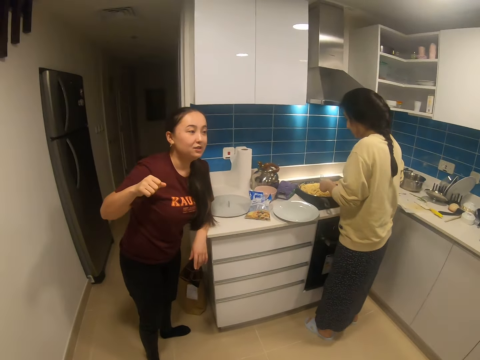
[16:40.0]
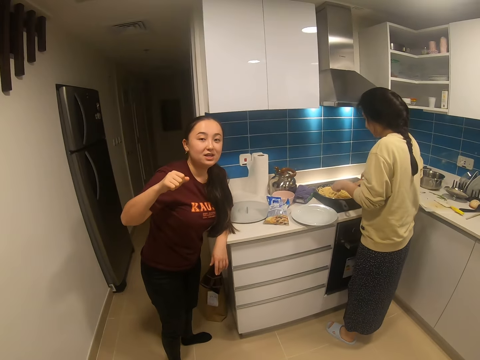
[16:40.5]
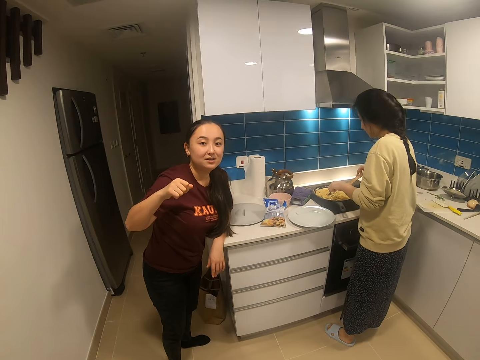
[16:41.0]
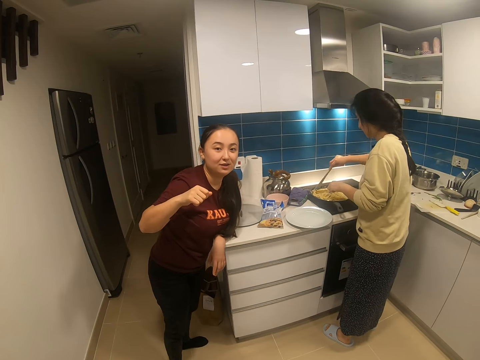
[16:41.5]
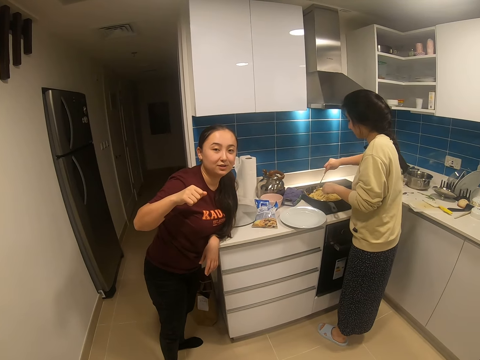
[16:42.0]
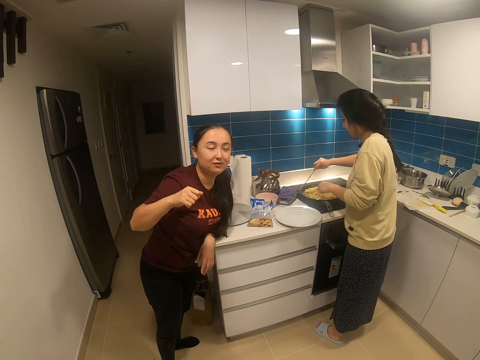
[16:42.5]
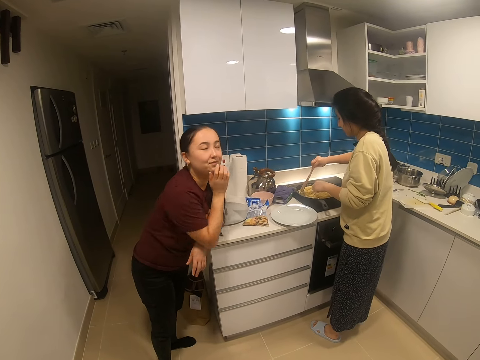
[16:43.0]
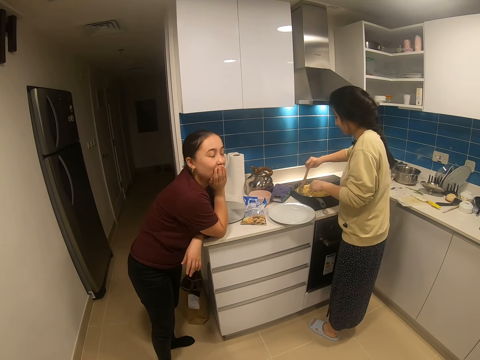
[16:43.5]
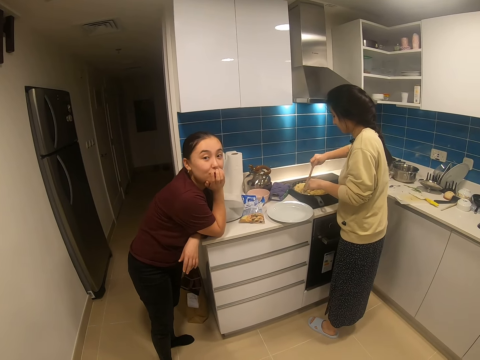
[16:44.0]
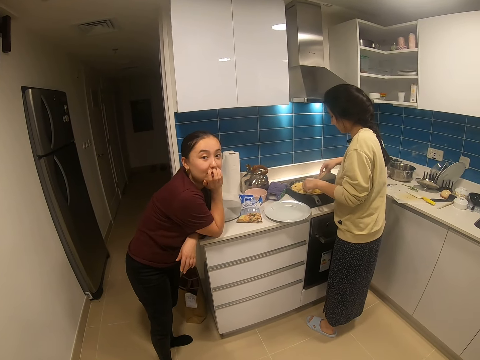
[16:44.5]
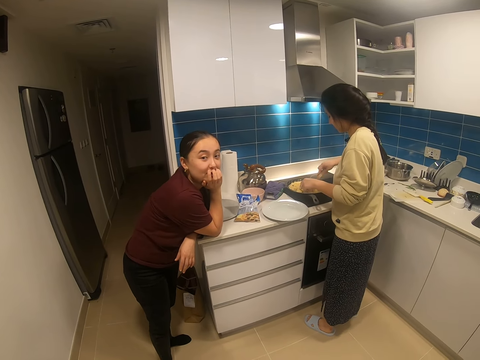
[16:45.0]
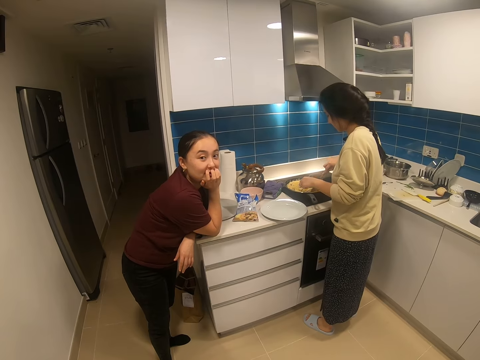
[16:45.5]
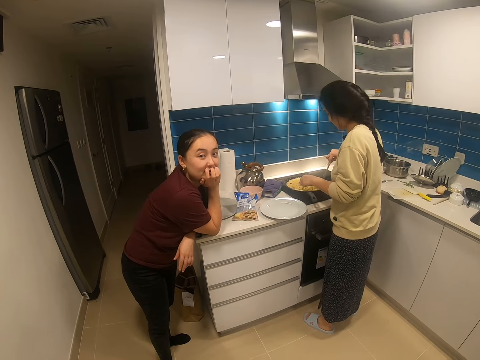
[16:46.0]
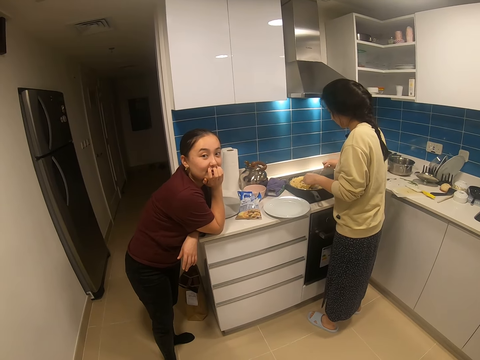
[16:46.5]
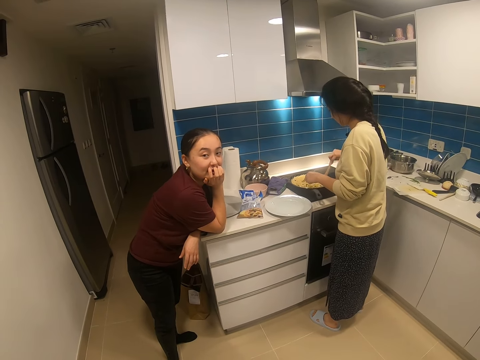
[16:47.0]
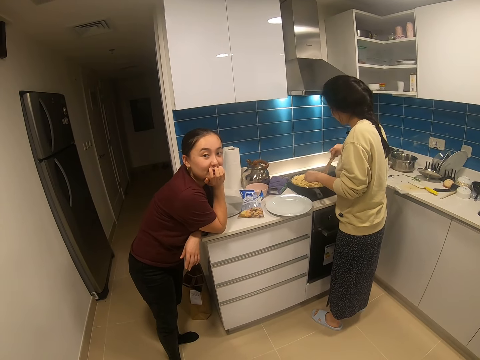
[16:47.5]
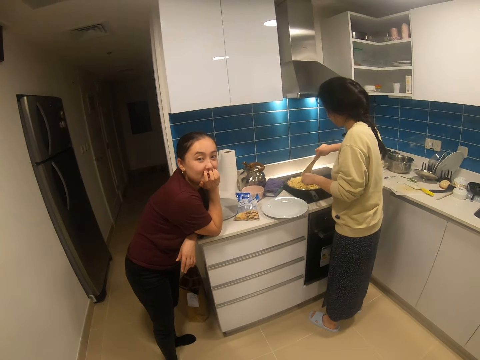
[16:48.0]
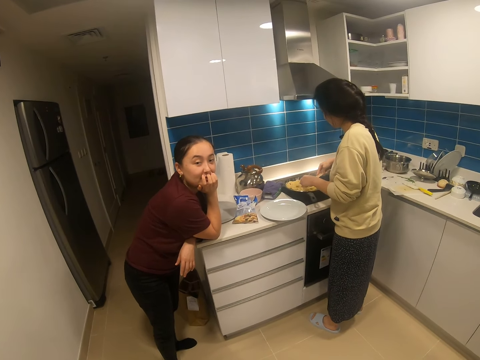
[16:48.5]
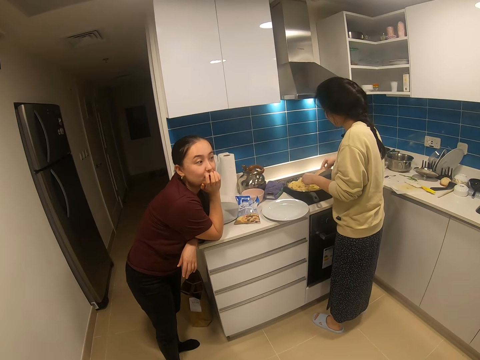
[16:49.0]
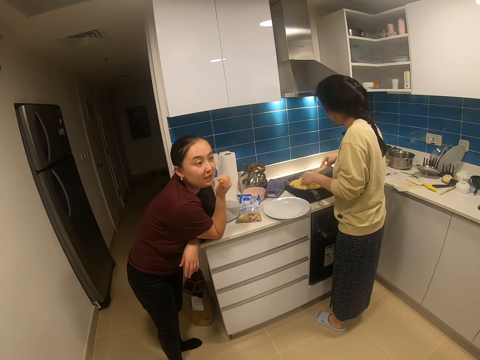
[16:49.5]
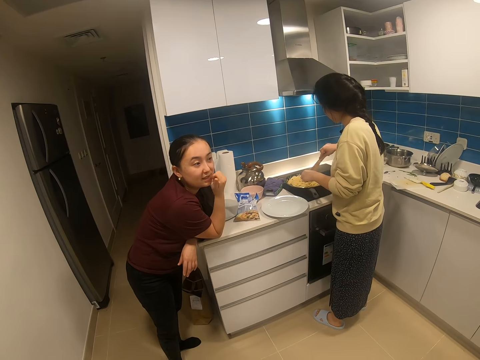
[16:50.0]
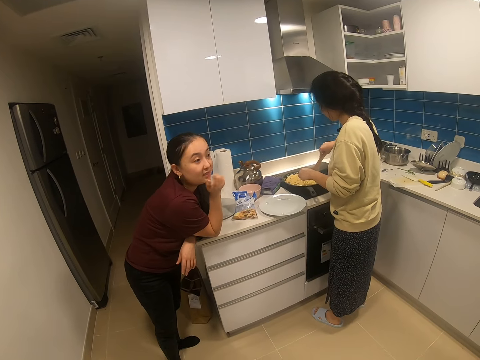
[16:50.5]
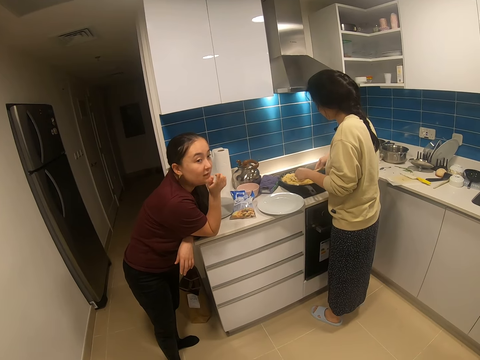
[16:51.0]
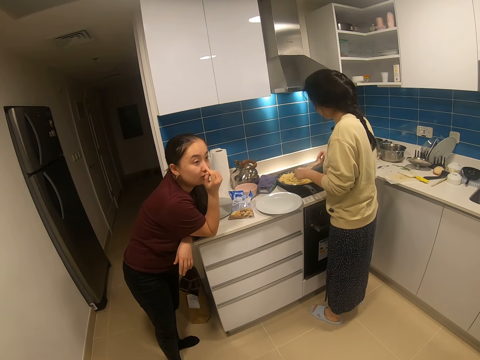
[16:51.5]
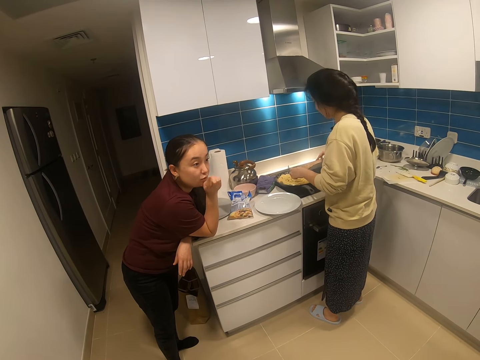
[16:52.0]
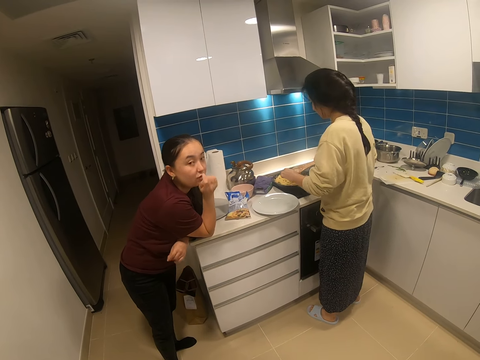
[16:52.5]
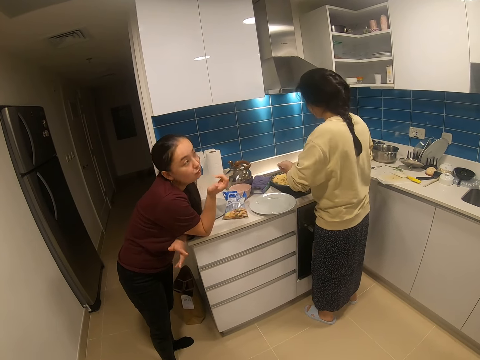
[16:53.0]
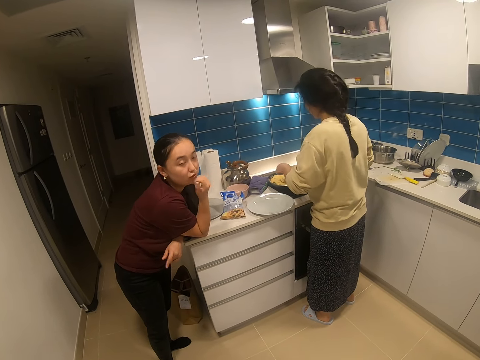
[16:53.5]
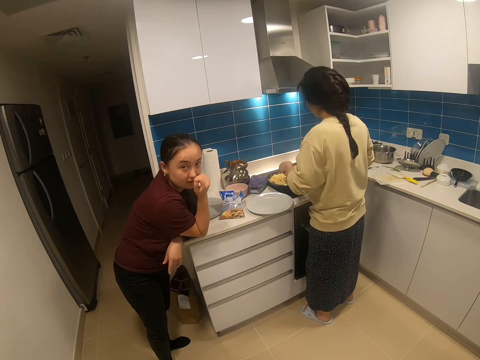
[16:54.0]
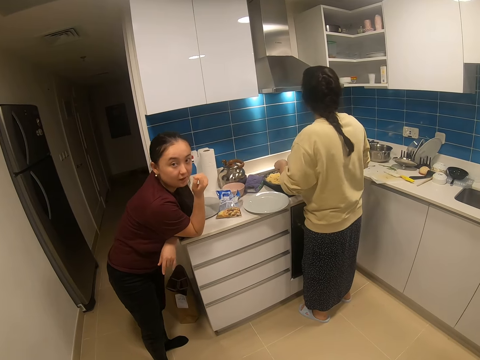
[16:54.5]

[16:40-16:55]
The camera wearer dialogues with a woman. Another woman moves her right hand backwards and gestures at the camera wearer. The first woman stirs spaghetti in a frying pan. The other woman looks at the camera wearer and holds her right chin. The first woman stirs the spaghetti in the frying pan. The other woman looks at the camera wearer. The first woman stirs the spaghetti in the frying pan. The other woman gestures at the camera wearer. The first woman stirs the spaghetti in the frying pan. The other woman gestures at the camera wearer. The first woman stirs the spaghetti in the frying pan. The other woman gestures at the camera wearer.

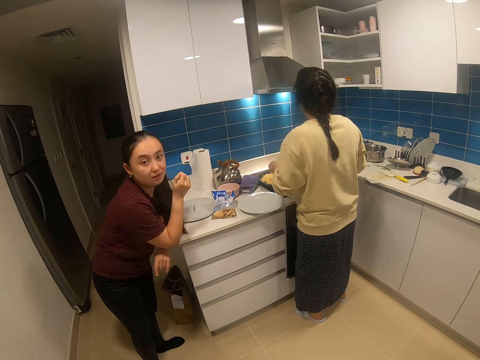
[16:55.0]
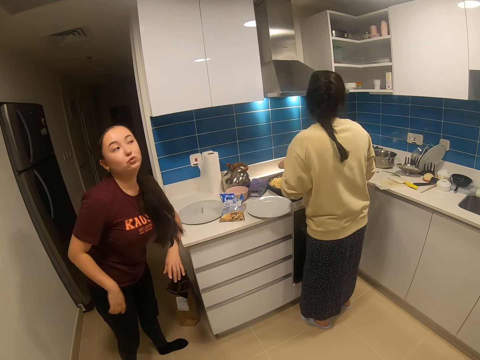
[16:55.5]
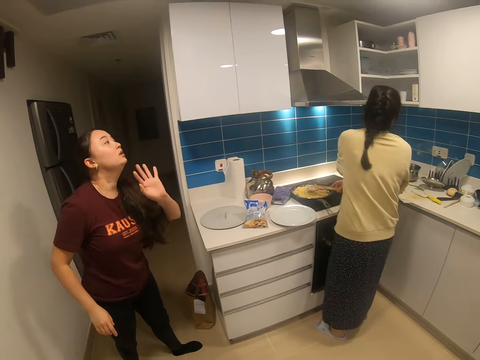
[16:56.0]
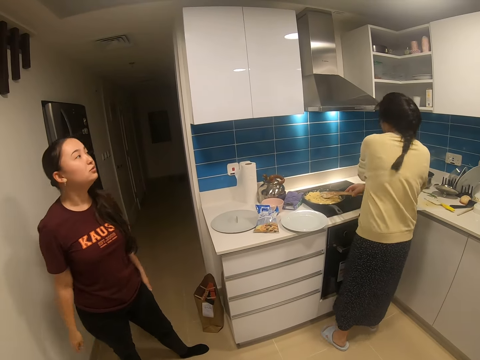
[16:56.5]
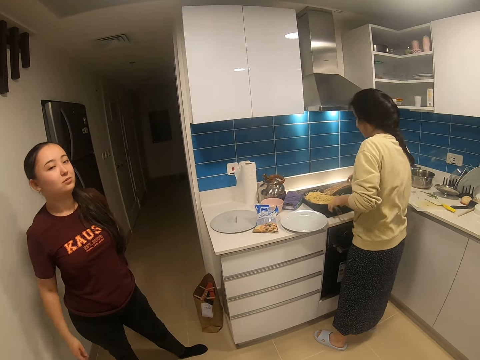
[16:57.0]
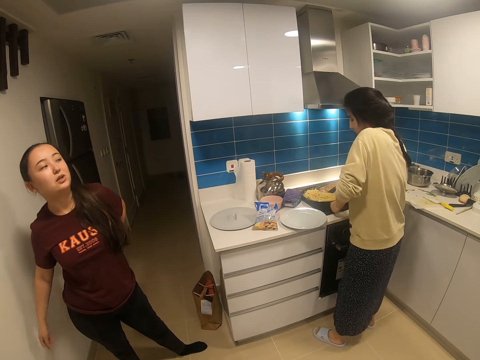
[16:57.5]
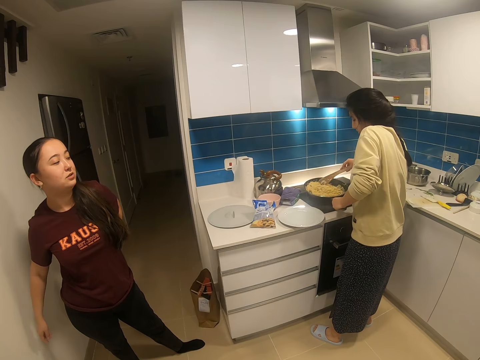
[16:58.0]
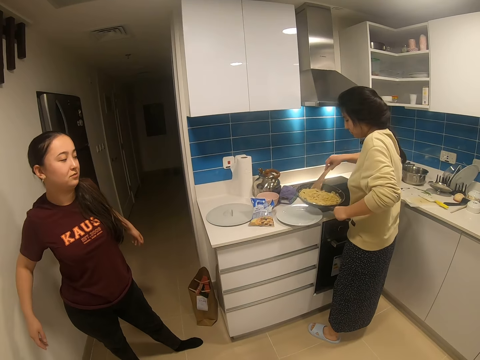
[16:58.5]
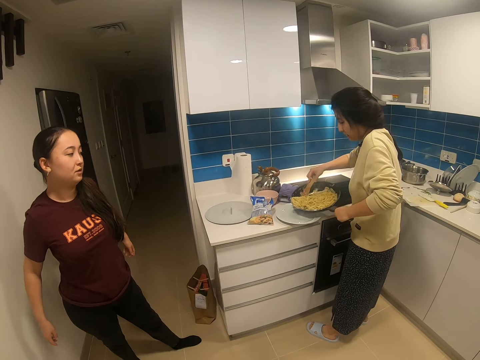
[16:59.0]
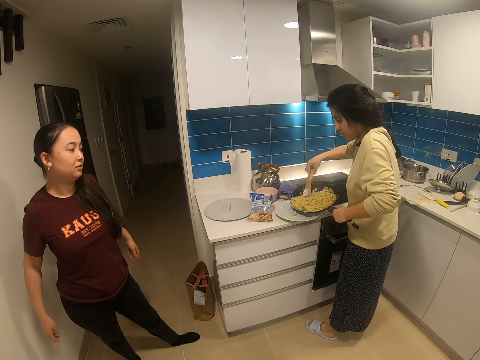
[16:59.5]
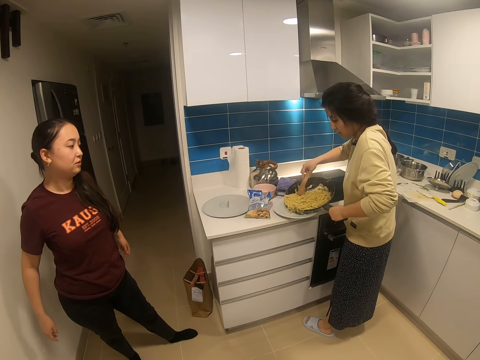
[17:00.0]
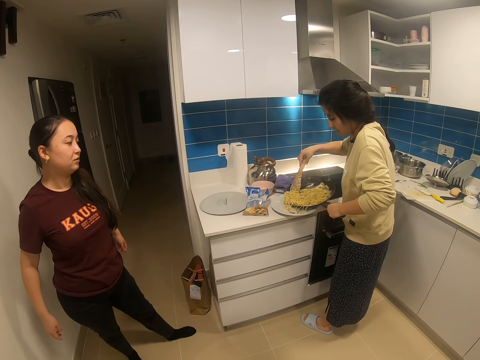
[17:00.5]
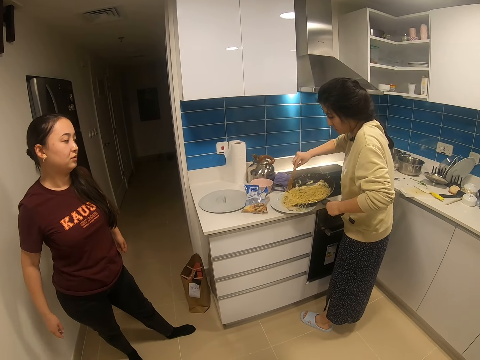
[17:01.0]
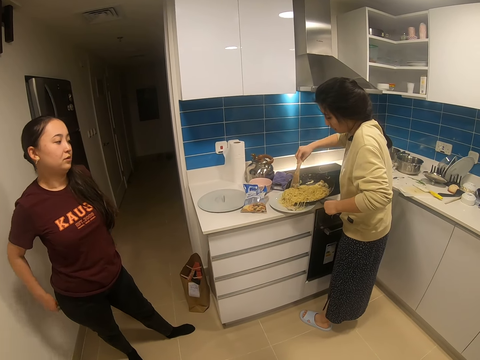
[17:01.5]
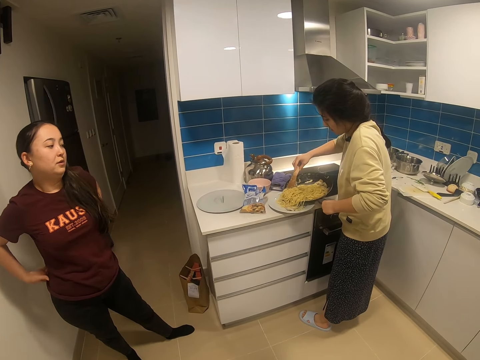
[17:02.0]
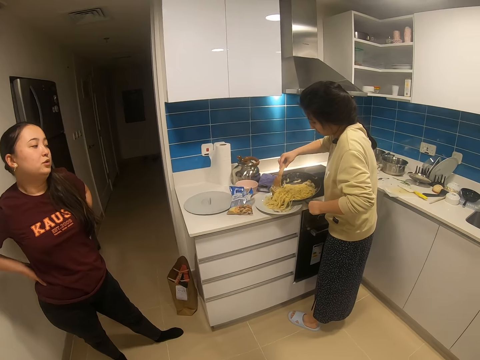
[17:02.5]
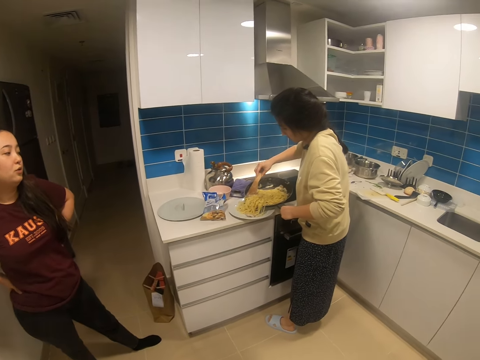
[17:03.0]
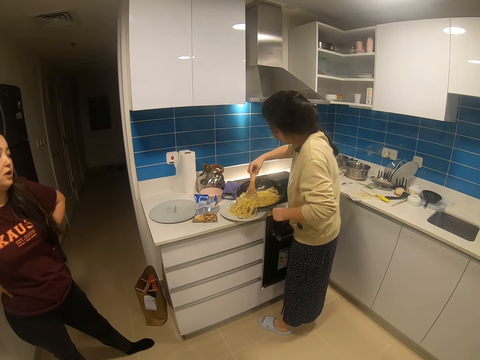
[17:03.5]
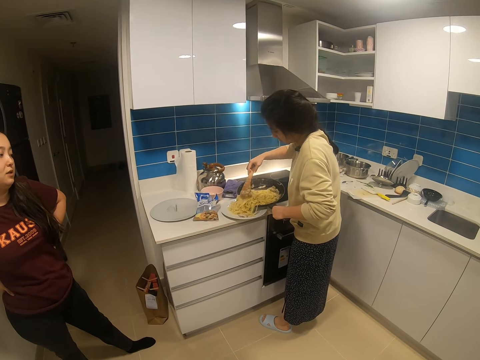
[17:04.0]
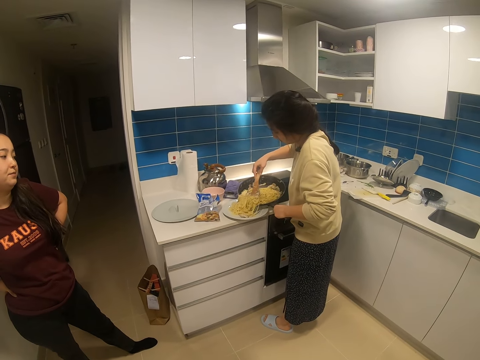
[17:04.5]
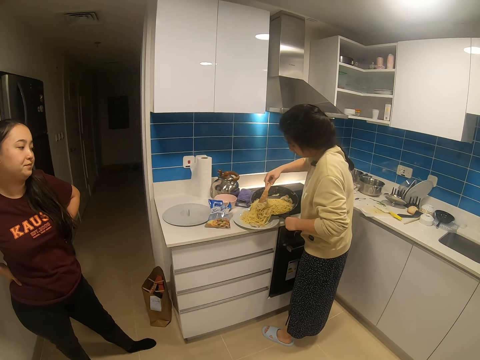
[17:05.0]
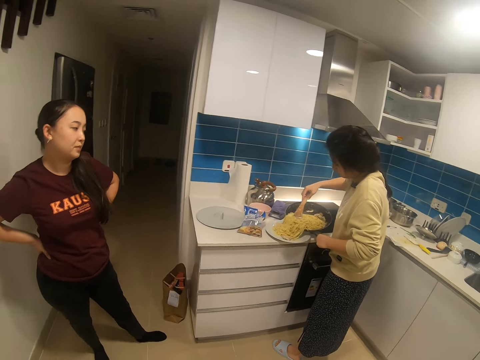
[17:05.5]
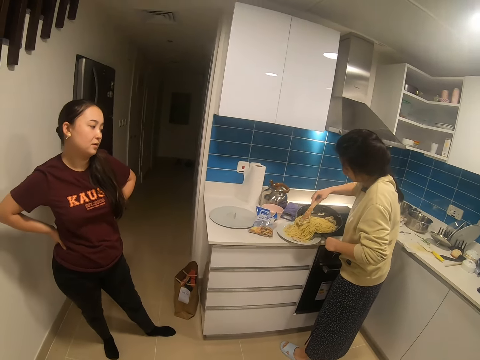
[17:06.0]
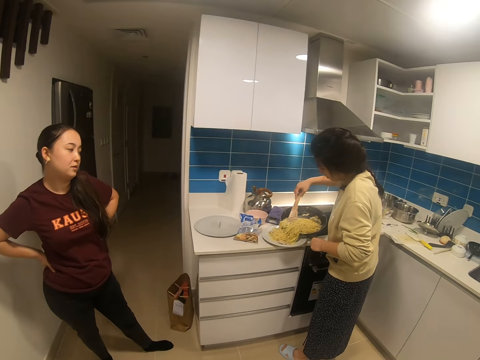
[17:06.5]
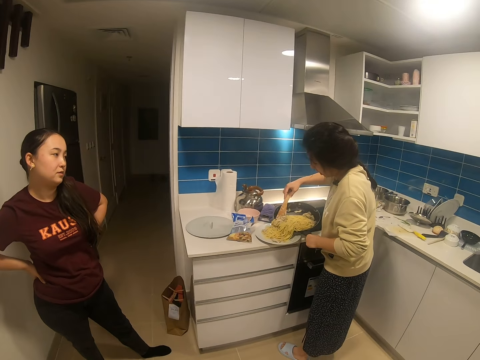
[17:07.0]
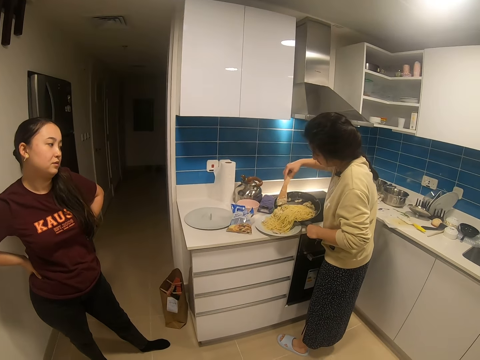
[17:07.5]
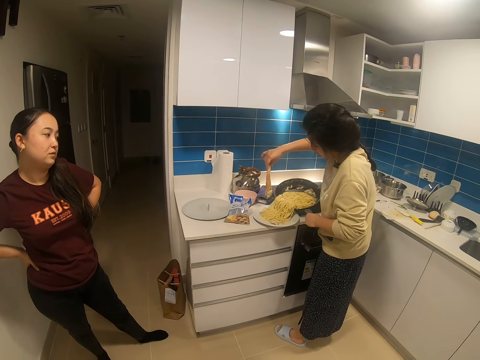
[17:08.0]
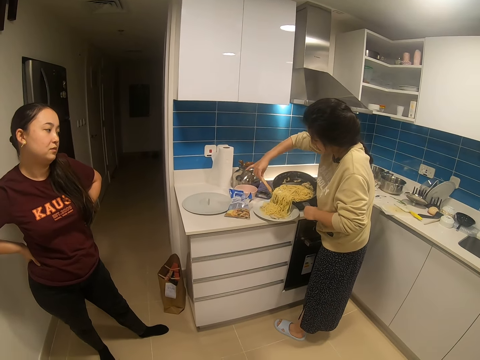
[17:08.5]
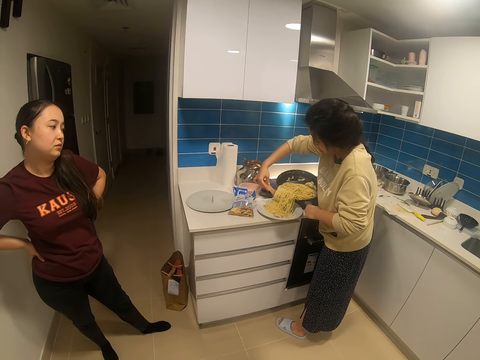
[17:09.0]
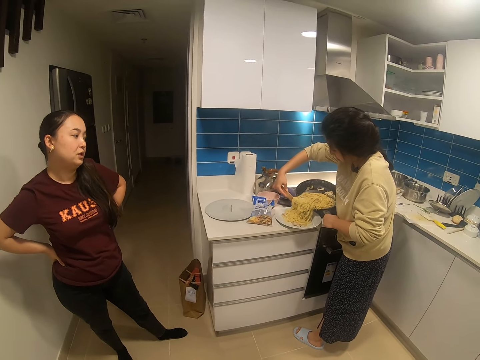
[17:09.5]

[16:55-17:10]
A woman stands and gestures at the camera wearer. Another woman lifts a frying pan from a cooker and pours the spaghetti into a plate with a wooden spoon. The first woman stares at the other woman. The other woman pours the spaghetti into the plate with the wooden spoon. The first woman holds her waist. The other woman pours the spaghetti into the plate with the wooden spoon. The first woman dialogues with the other woman.
